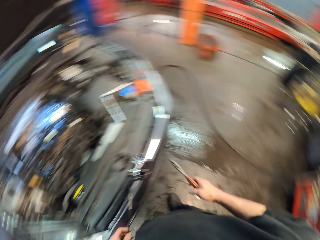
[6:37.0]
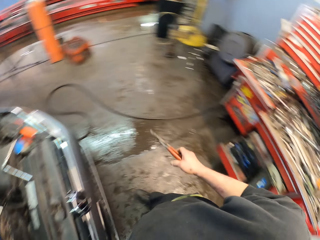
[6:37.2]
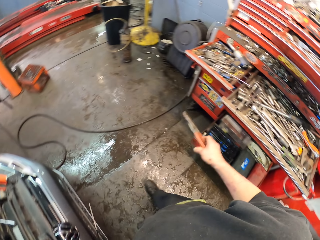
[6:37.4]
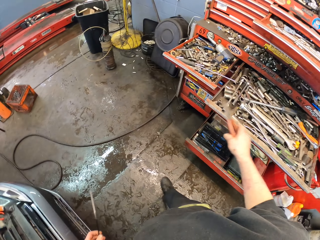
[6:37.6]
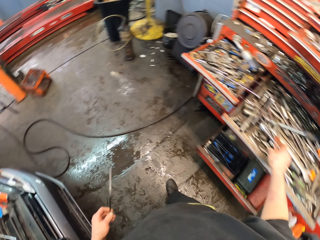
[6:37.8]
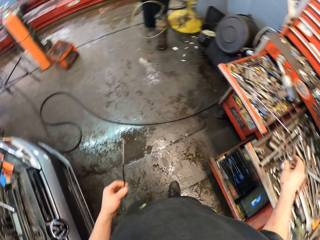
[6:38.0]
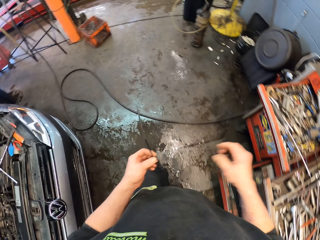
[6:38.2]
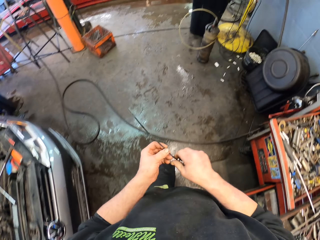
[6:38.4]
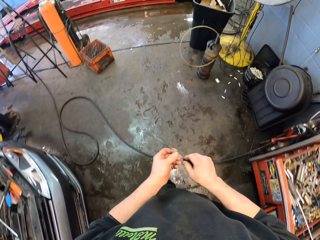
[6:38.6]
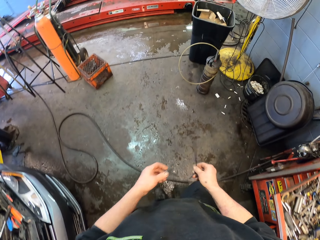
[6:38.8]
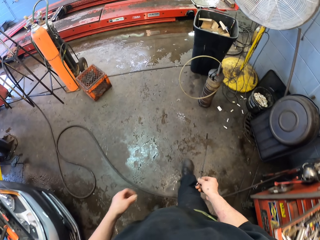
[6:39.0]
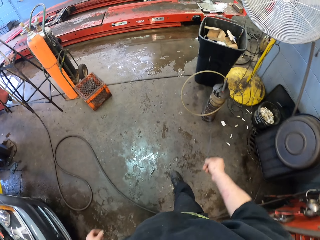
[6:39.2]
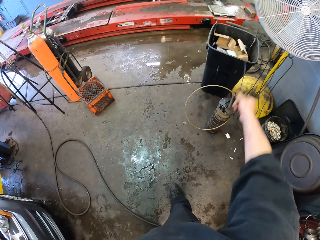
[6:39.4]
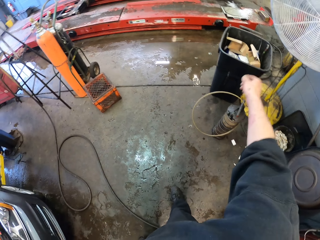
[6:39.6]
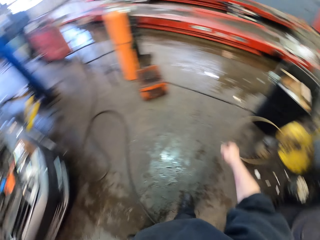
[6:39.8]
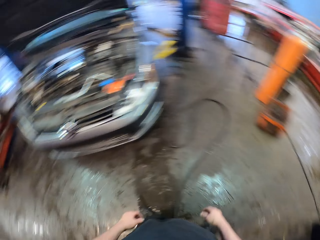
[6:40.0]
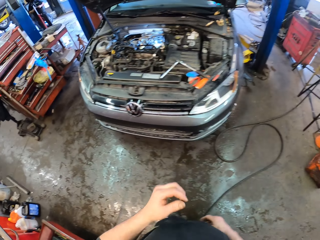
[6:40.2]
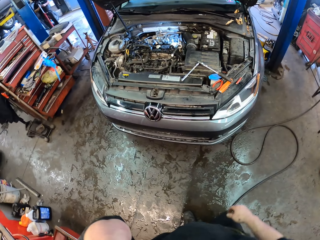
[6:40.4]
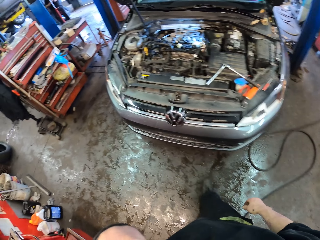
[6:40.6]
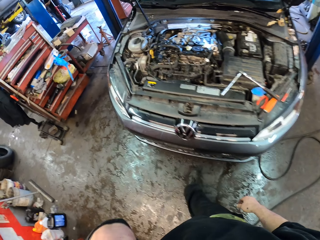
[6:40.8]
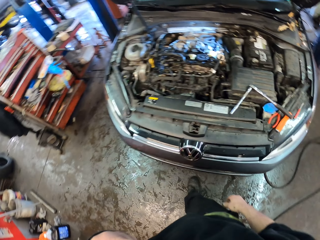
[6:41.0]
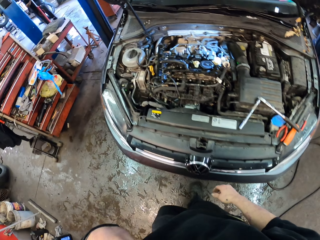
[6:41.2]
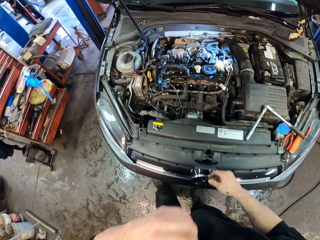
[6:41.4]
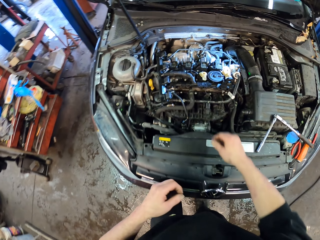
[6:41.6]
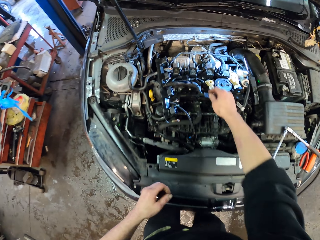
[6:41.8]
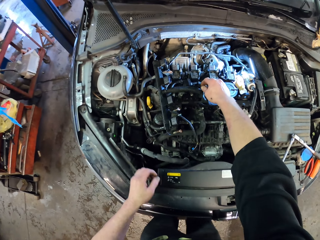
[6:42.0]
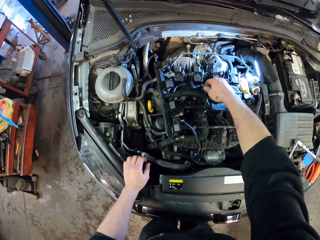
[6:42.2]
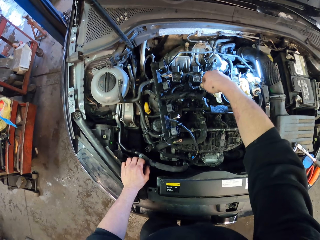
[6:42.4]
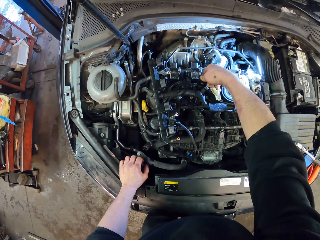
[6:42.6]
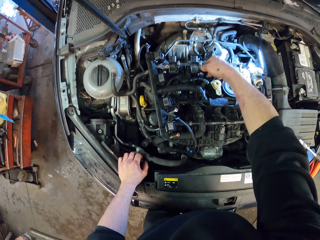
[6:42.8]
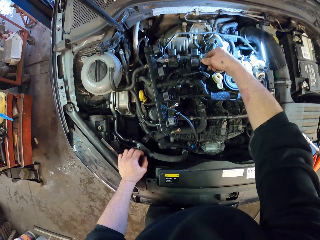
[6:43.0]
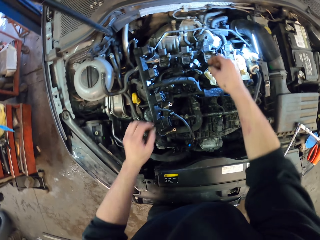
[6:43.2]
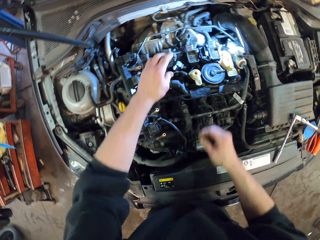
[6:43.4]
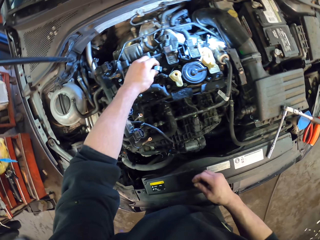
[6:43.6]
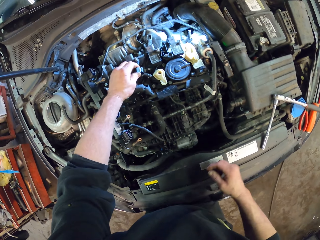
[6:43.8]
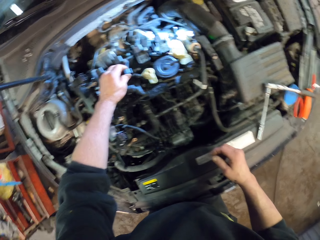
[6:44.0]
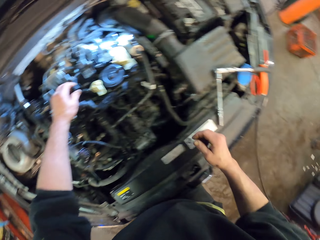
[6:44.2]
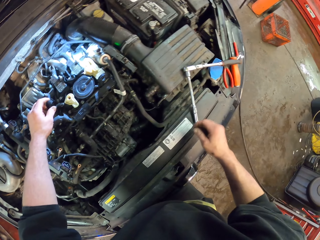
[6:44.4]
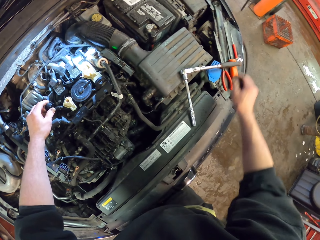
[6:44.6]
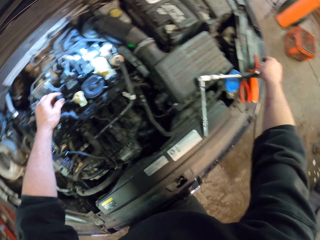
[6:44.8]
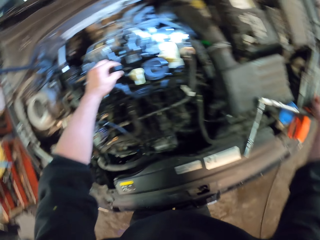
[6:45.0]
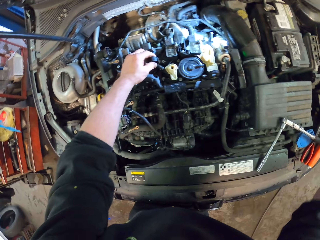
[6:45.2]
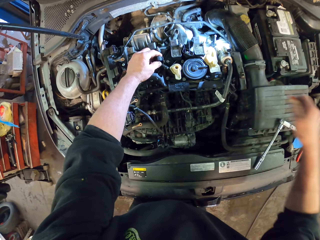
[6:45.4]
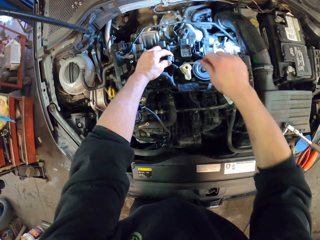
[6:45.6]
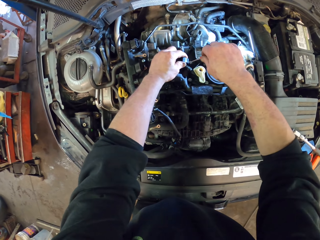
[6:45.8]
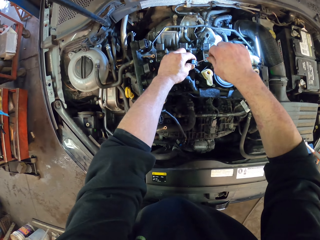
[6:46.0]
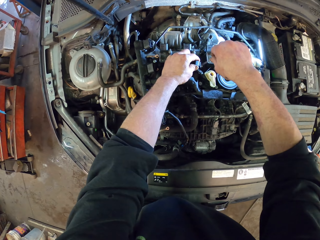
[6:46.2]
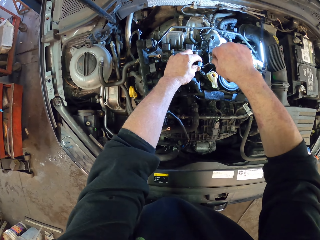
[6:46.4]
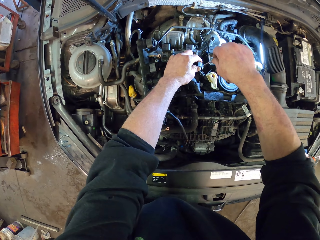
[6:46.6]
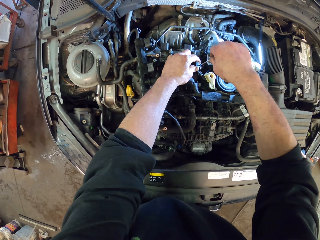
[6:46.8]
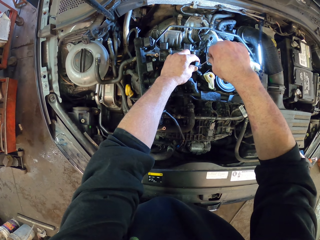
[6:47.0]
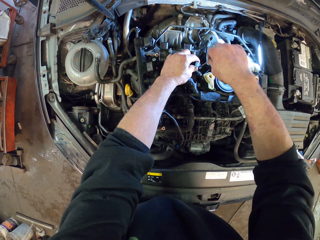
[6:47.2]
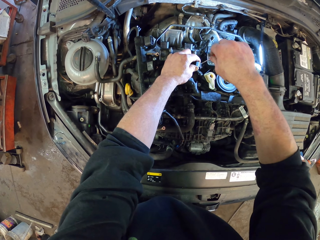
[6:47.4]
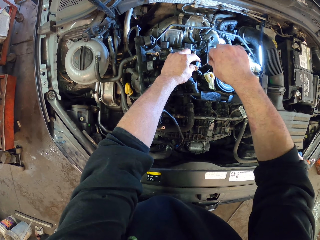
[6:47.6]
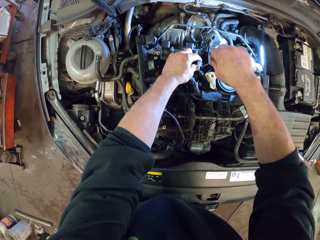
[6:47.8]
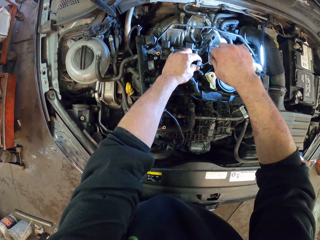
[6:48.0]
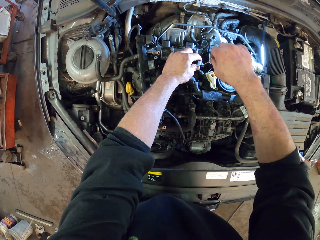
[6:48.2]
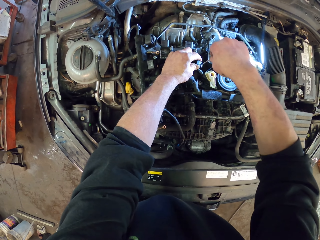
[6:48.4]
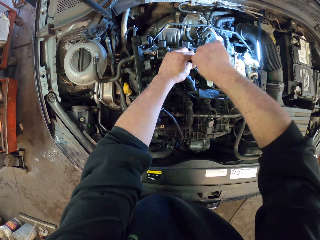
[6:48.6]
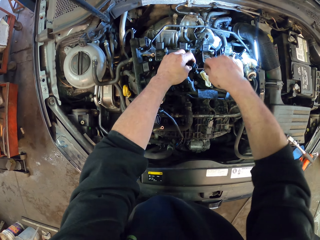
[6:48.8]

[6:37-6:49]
The camera wearer places the pliers on the tool box. They walk around the garage. They throw the security loop snap in the trashcan. They walk around the garage. They repair the engine.

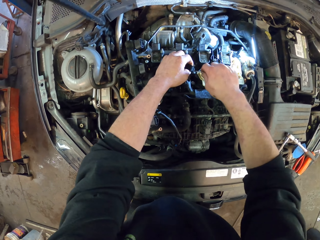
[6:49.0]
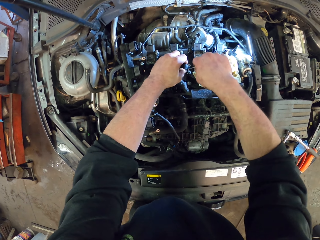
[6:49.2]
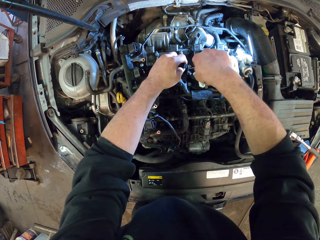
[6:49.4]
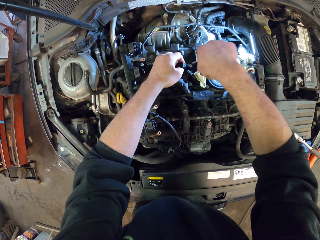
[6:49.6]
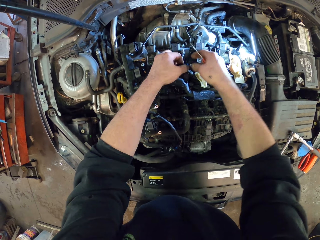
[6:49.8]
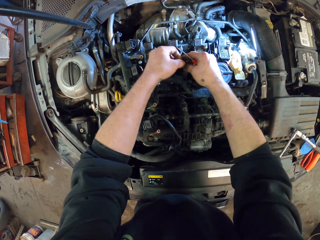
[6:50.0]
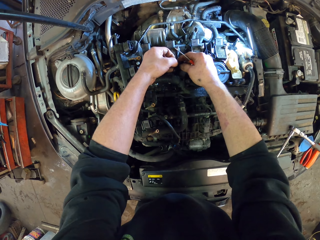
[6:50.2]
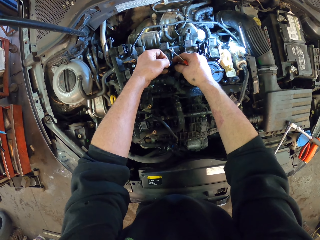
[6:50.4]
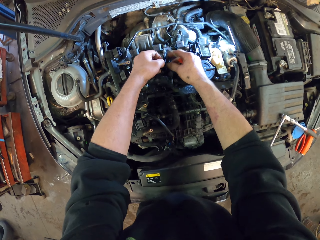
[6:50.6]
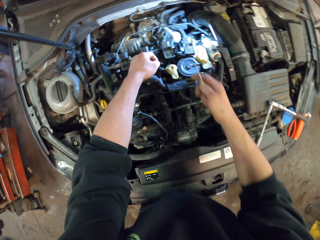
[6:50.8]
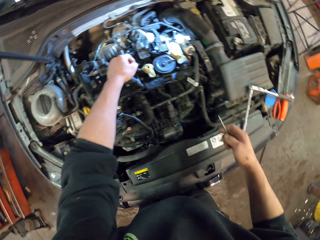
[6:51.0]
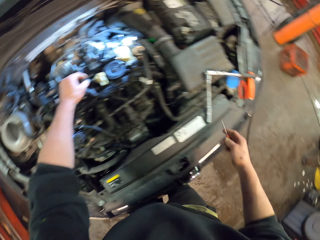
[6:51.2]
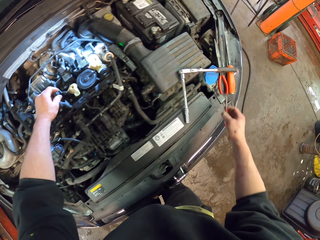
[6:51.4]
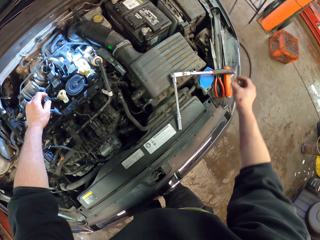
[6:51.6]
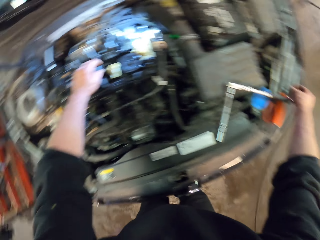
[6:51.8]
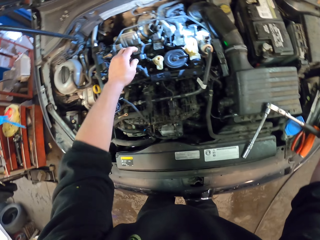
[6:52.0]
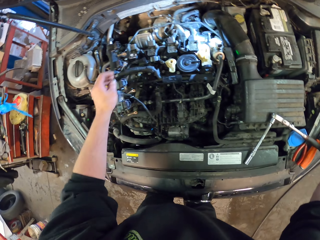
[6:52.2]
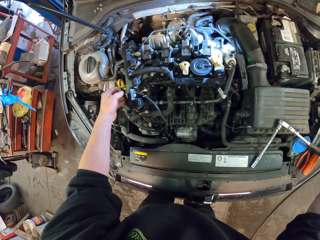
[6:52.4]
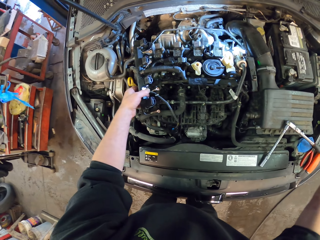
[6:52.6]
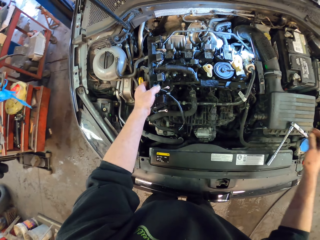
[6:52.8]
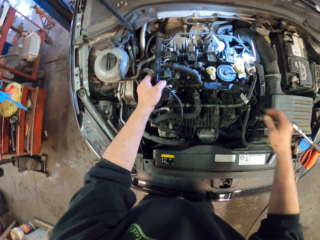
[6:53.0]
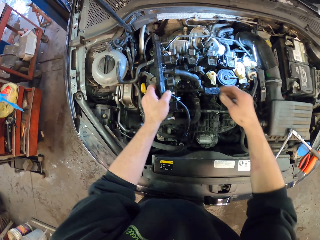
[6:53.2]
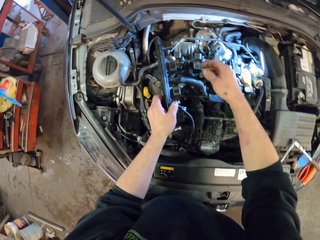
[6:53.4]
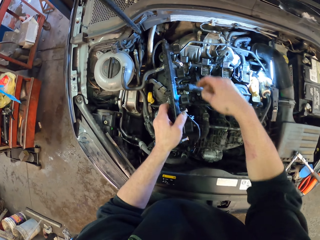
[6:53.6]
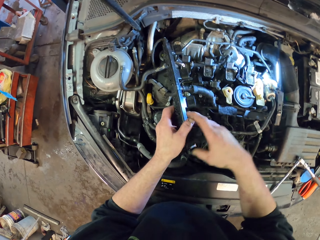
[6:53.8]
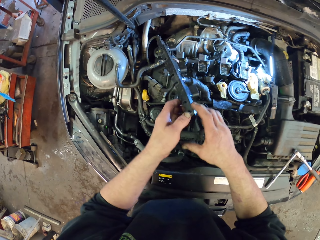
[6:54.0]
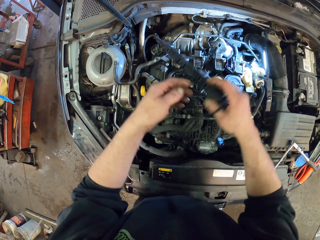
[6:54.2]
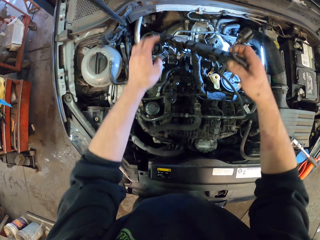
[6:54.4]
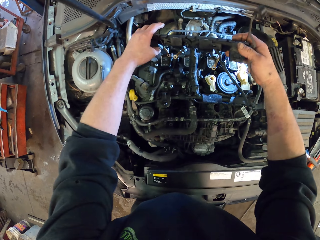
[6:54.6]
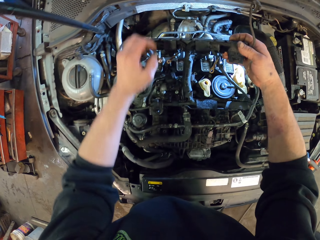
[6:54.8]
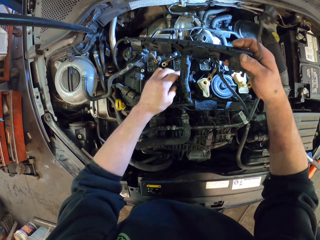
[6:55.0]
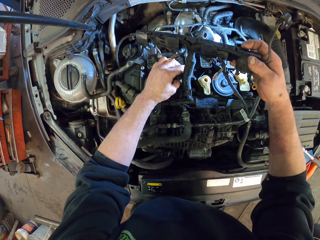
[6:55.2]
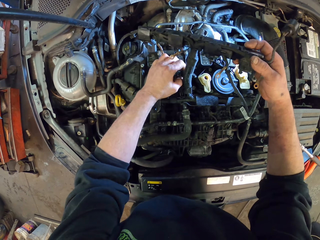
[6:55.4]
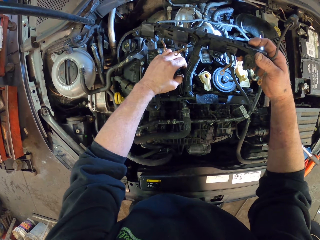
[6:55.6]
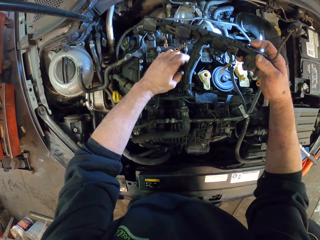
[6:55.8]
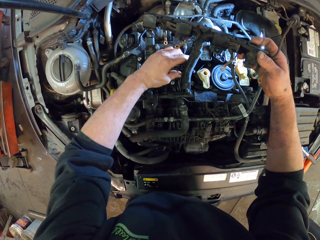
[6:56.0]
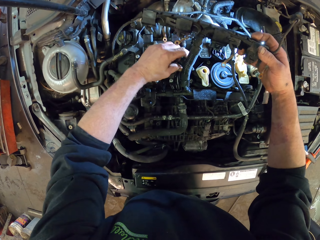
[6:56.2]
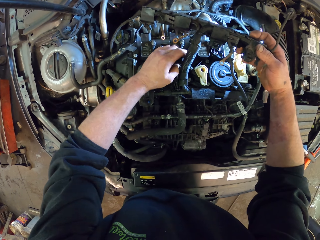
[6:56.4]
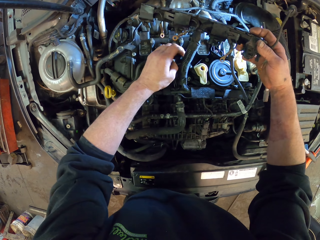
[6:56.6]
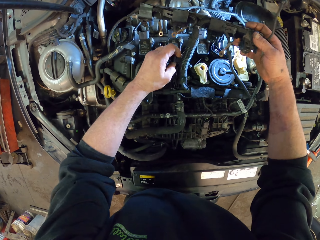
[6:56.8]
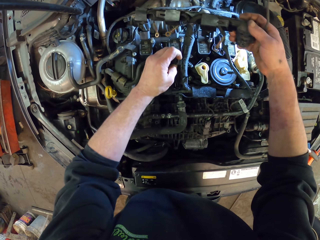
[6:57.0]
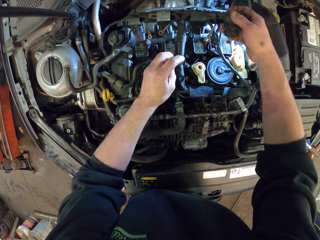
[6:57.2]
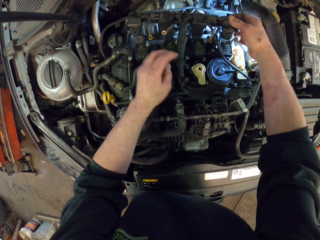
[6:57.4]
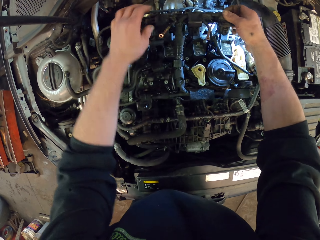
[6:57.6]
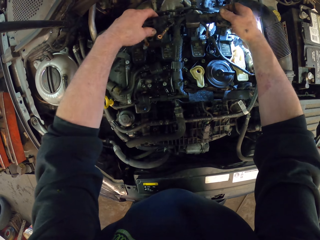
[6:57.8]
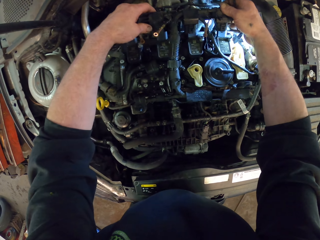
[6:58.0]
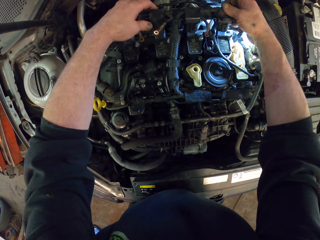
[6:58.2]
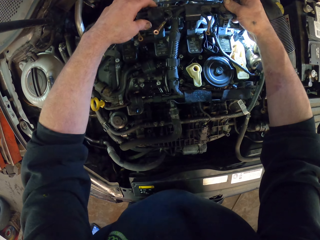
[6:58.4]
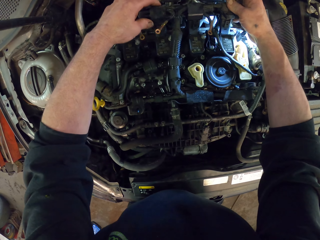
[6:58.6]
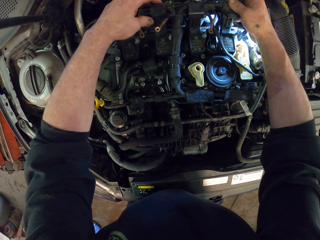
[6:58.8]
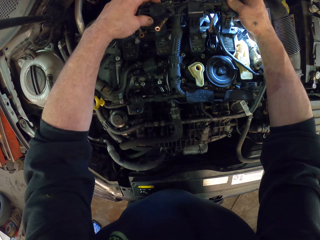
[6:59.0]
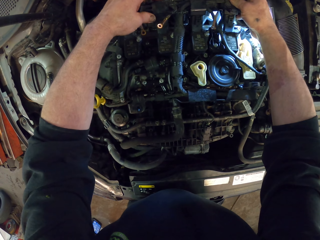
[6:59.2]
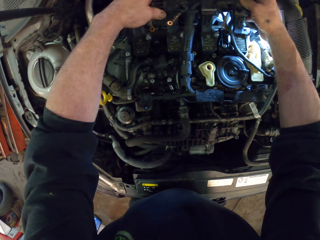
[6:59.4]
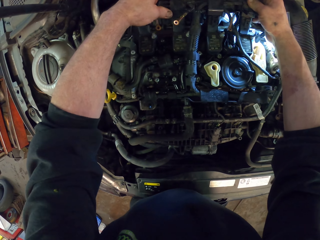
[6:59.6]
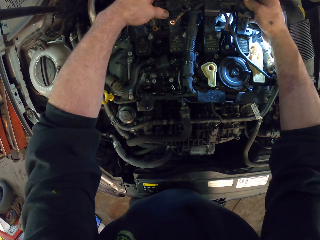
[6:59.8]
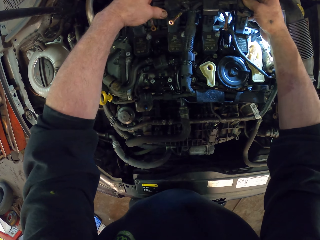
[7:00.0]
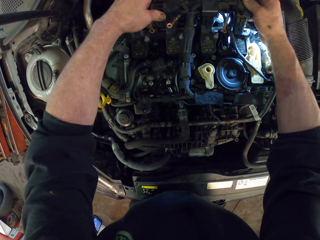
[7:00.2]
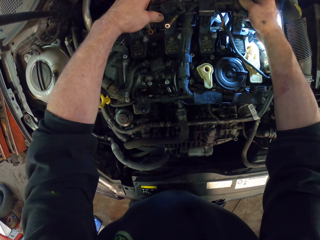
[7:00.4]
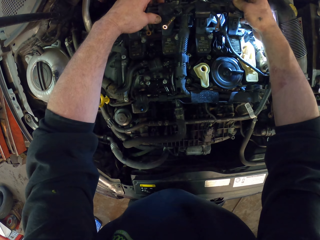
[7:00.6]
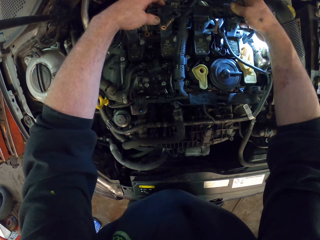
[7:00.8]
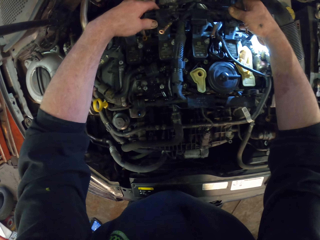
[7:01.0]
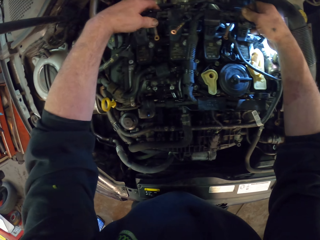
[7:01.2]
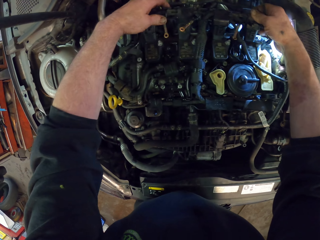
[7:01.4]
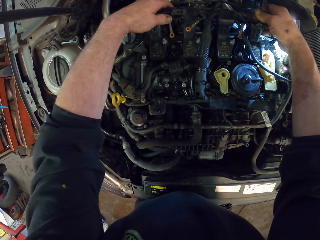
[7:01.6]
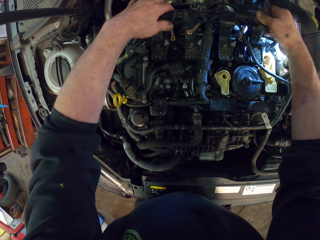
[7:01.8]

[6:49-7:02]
The camera wearer fixes something.
